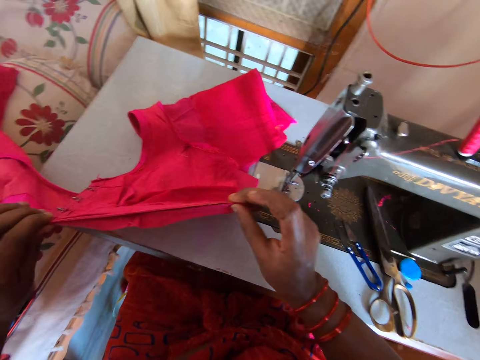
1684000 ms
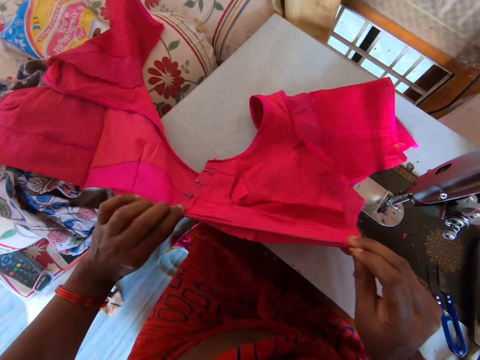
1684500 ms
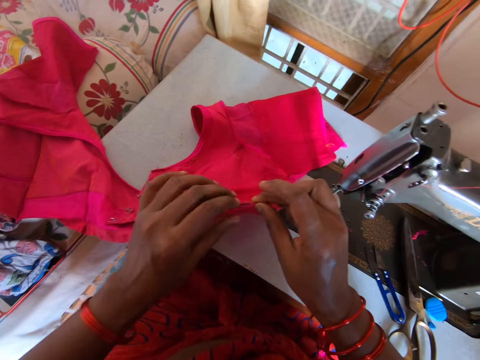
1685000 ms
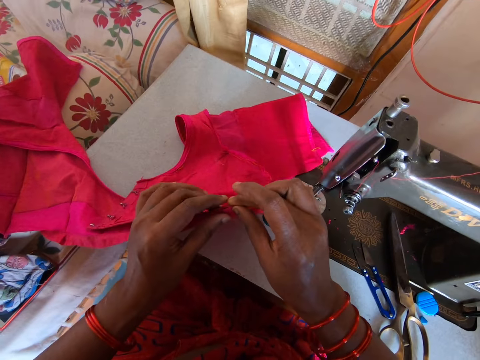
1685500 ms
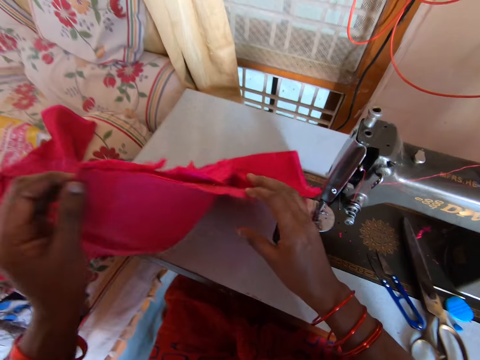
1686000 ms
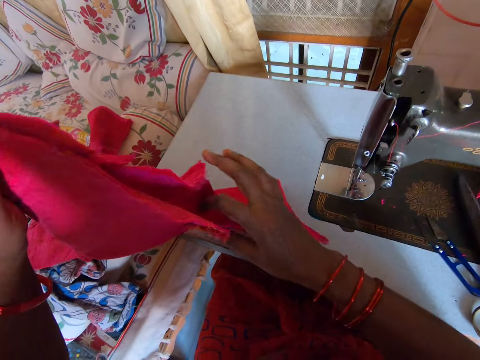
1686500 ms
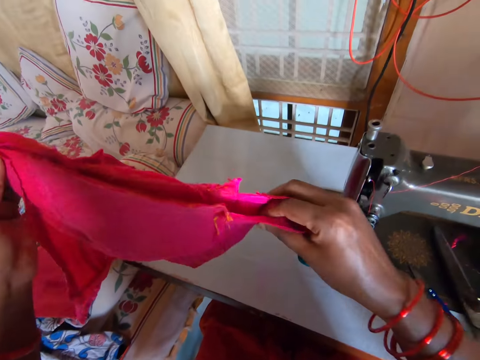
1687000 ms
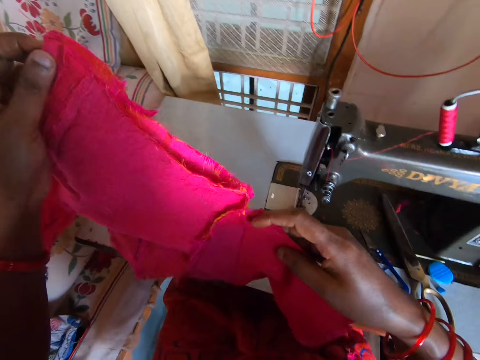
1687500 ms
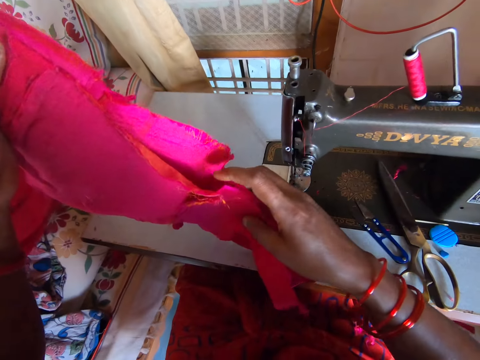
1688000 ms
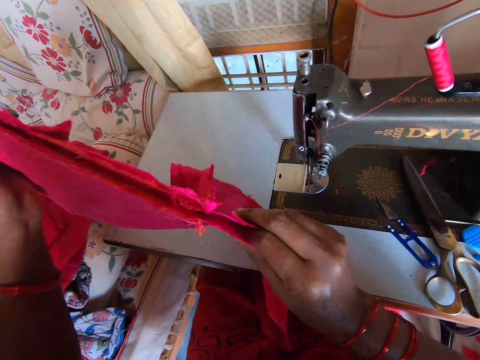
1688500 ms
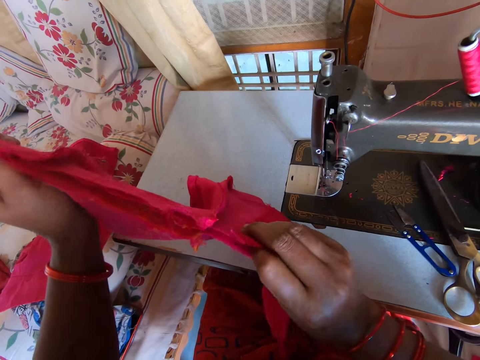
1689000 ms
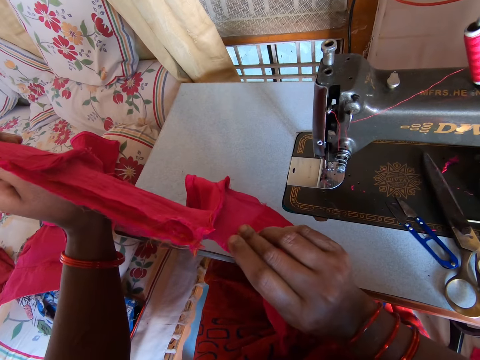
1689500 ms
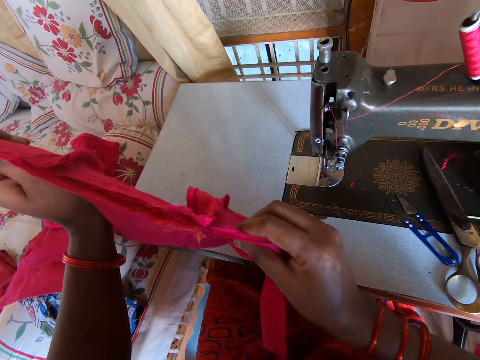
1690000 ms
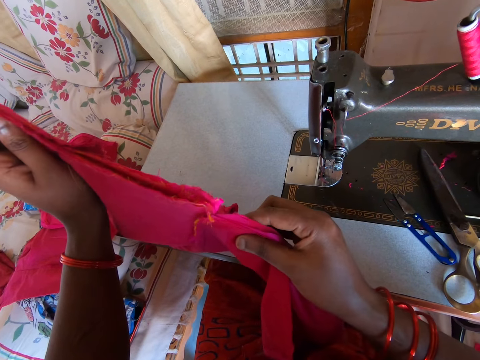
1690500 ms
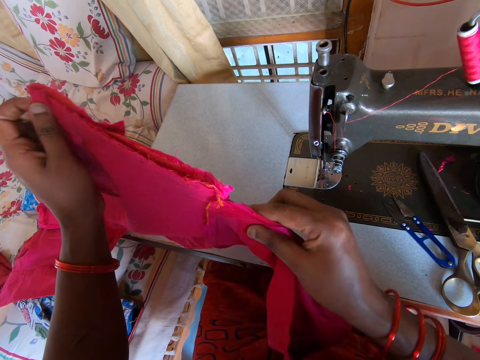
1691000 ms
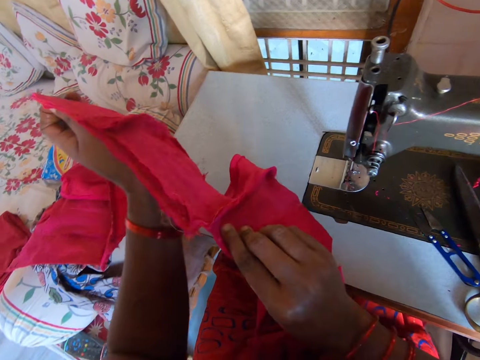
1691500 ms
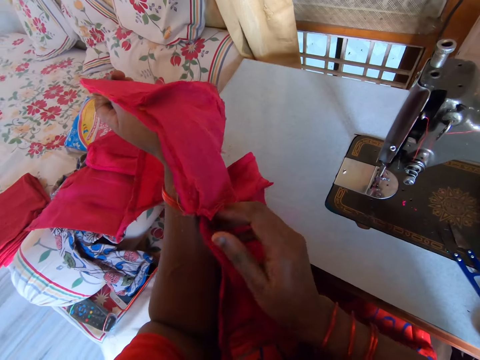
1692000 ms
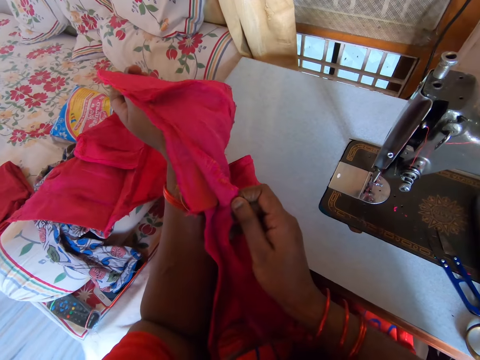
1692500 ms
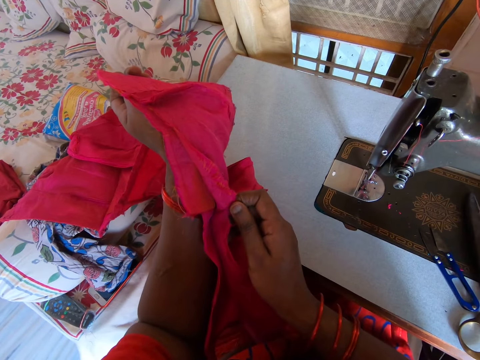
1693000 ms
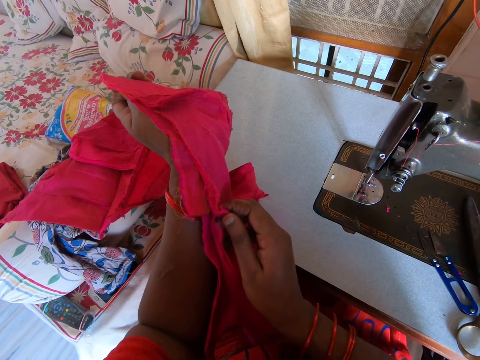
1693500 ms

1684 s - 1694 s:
The camera wearer lifts the cloth. They put the cloth edges together.

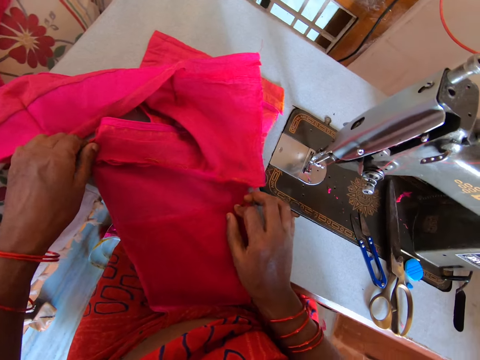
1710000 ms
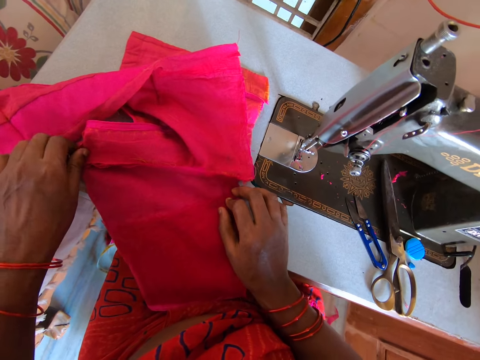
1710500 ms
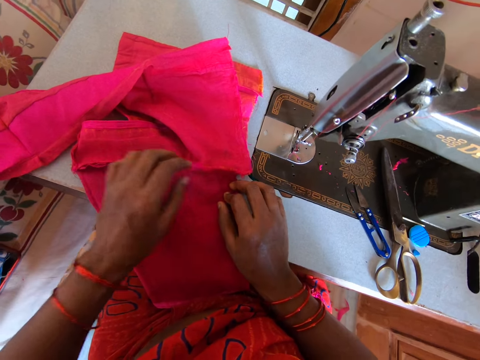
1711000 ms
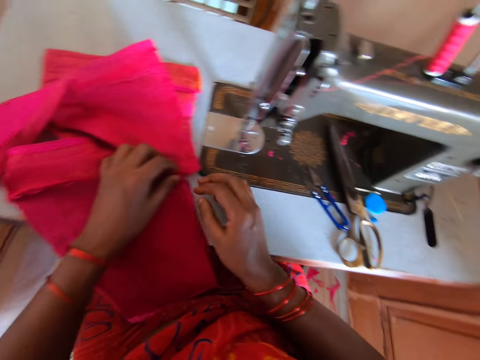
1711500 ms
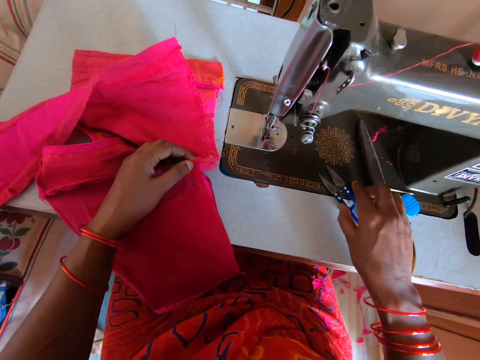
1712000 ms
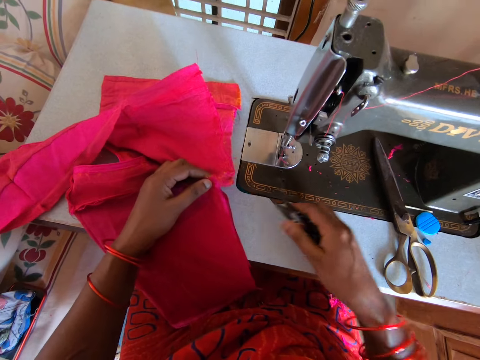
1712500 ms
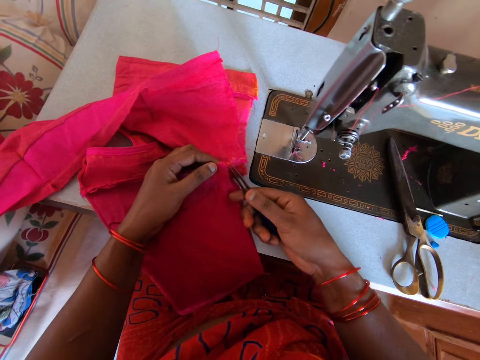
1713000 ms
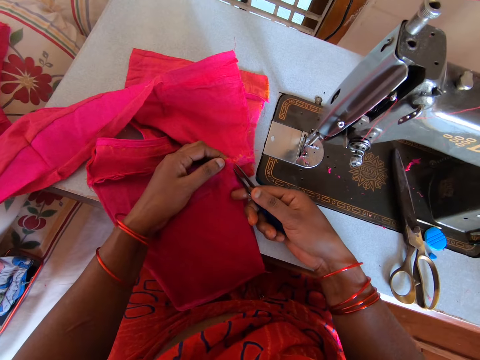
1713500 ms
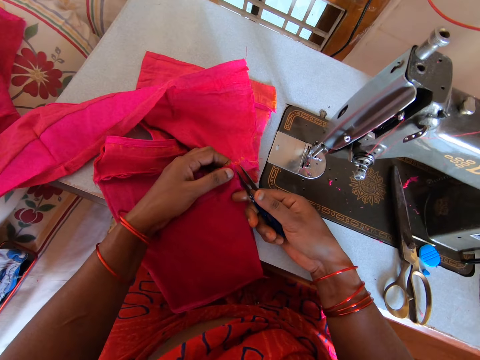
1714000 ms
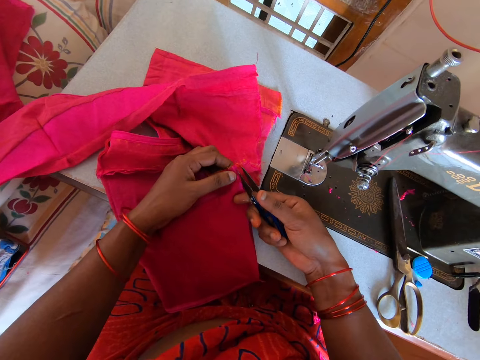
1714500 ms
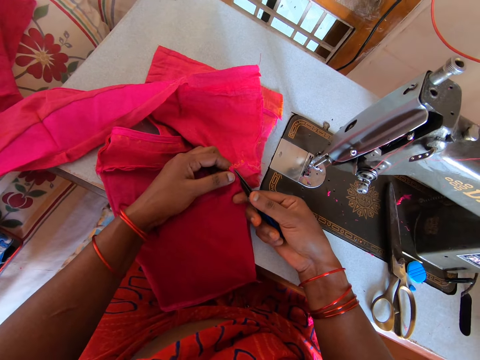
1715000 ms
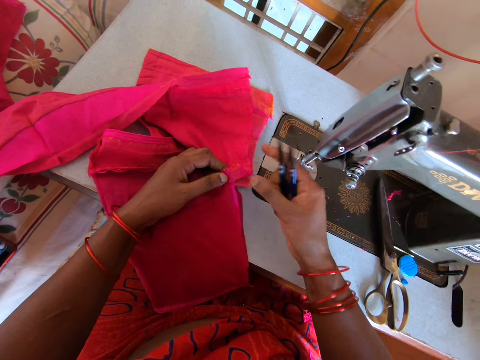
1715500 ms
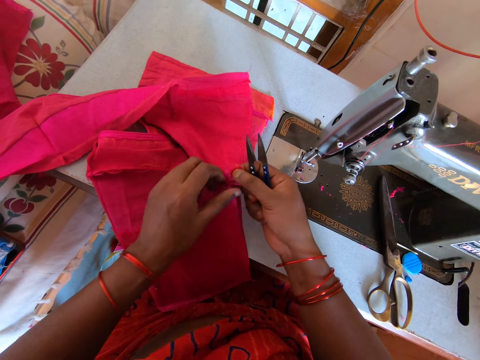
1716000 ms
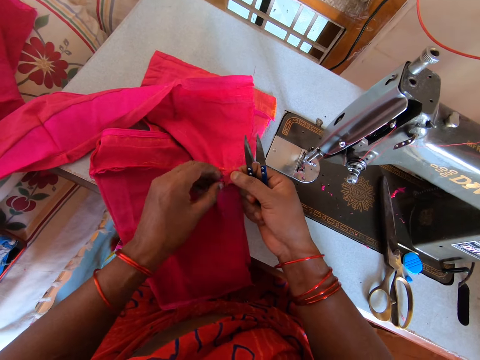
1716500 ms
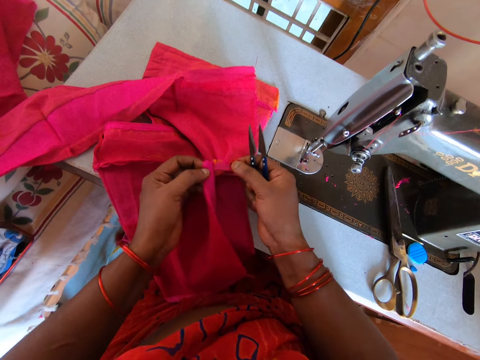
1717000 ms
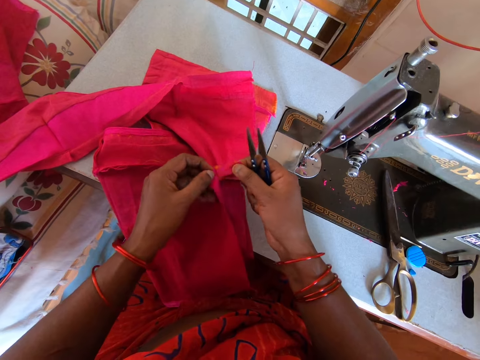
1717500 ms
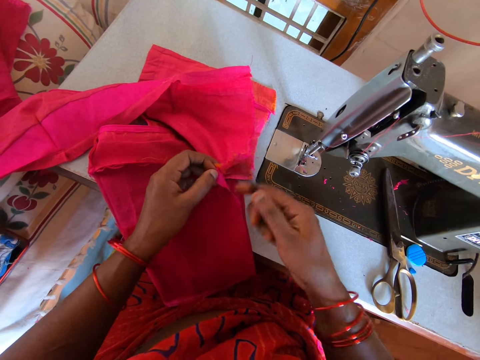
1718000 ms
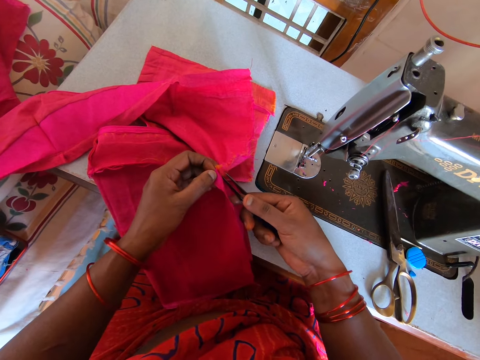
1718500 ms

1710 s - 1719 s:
The camera wearer picks up thread snippers from the sewing machine. They cut the cloth. They nip the thread with the thread snippers.

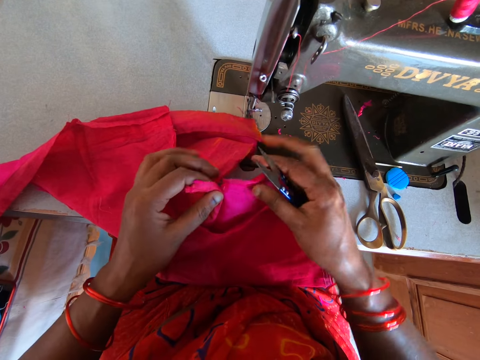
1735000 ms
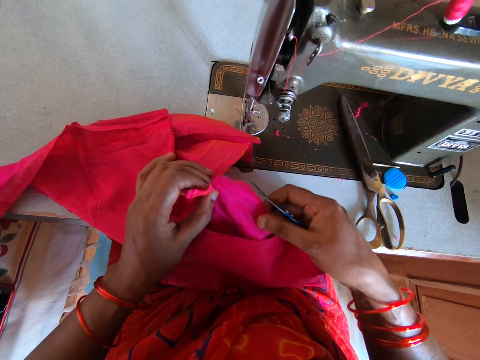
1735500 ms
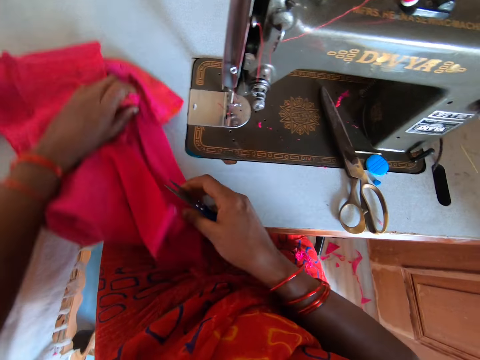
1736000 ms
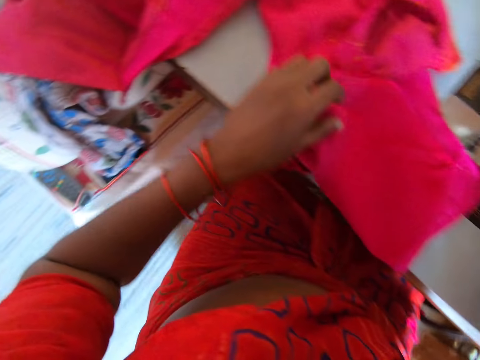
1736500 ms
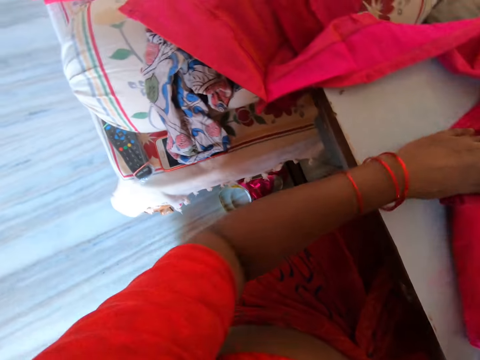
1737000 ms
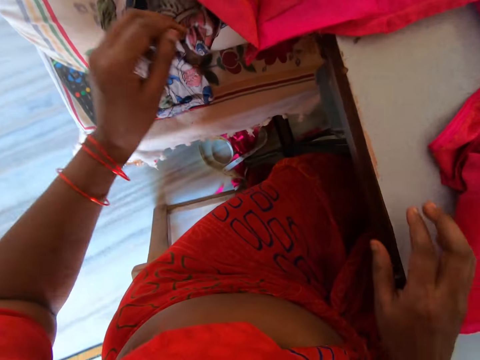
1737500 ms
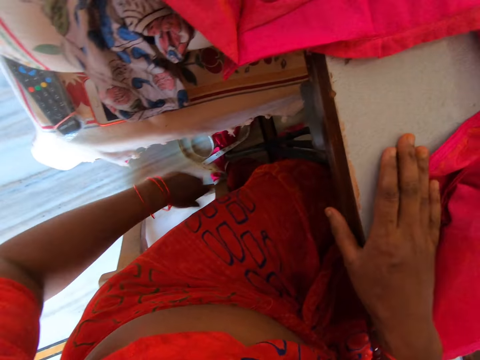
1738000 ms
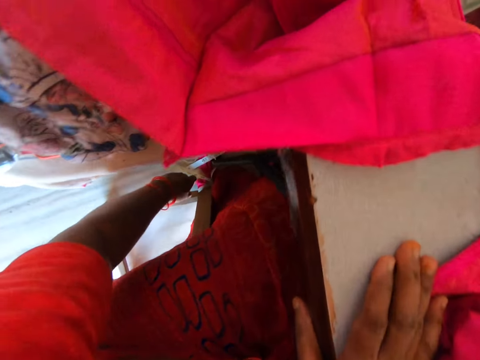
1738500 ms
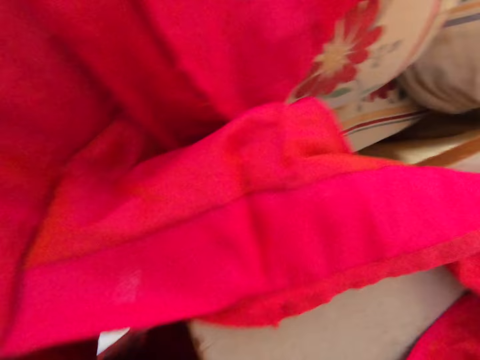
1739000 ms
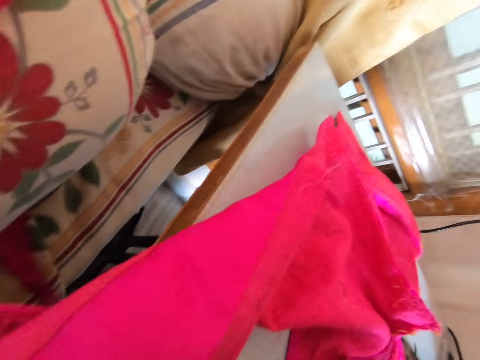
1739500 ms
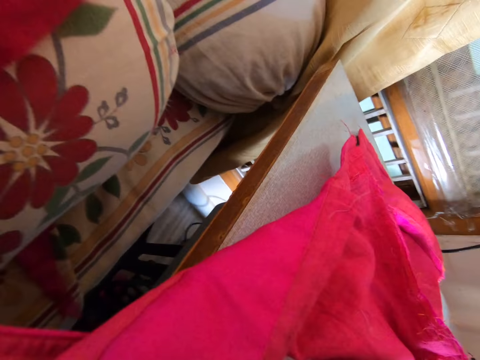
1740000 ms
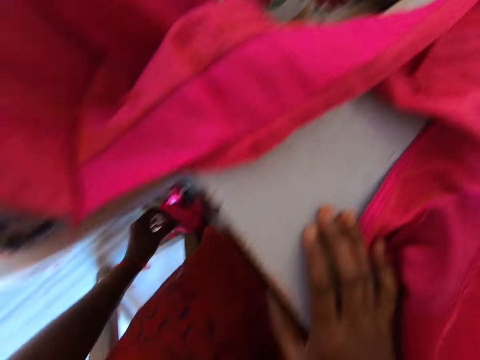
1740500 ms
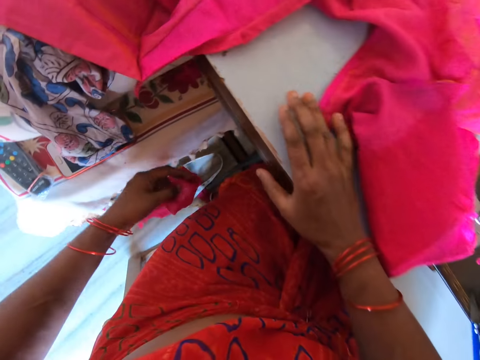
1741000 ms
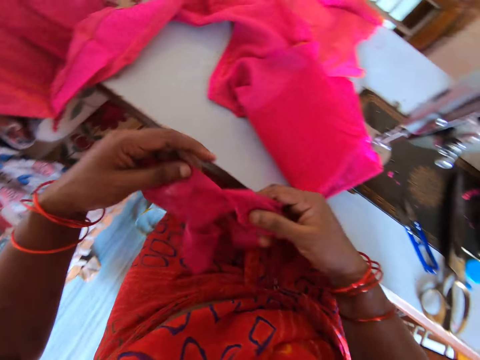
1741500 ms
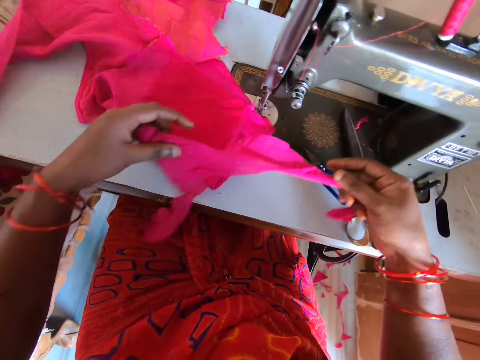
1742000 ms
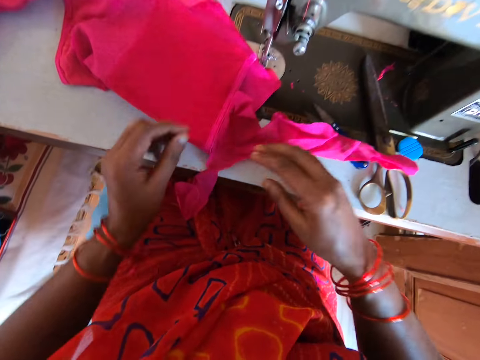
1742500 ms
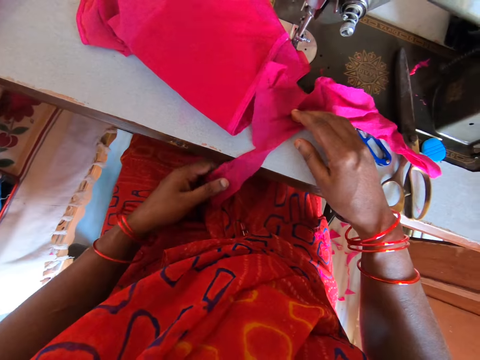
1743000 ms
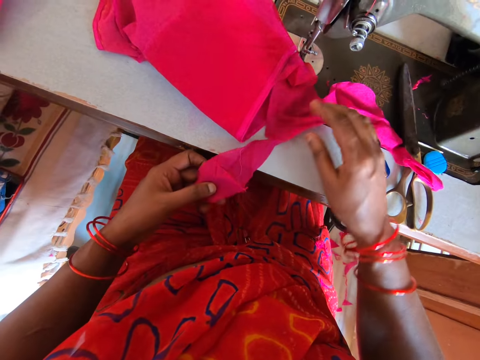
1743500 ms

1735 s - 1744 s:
The camera wearer puts cloth on the sewing machine. They put down the scissors, hold the cloth, pick up the cloth from the ground and check out the cloth.
